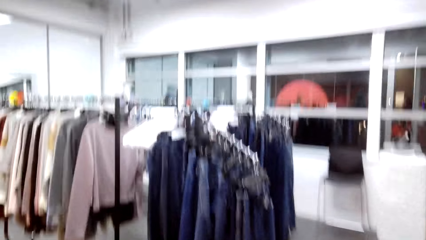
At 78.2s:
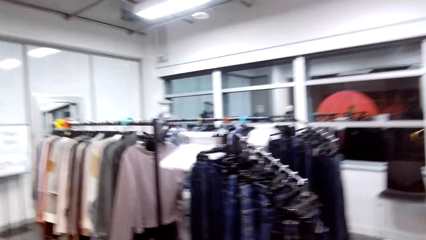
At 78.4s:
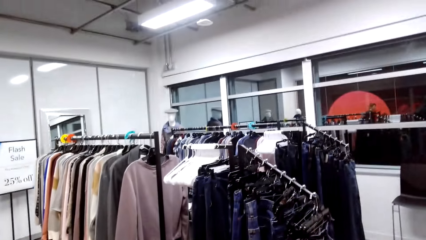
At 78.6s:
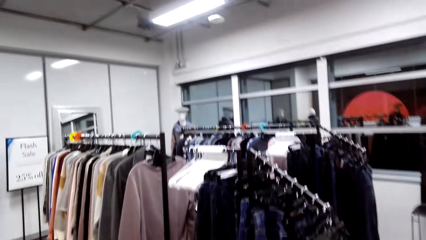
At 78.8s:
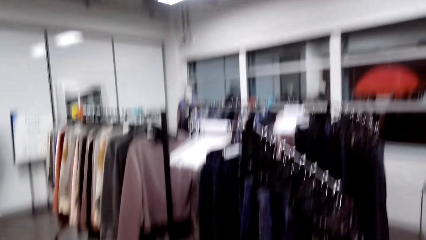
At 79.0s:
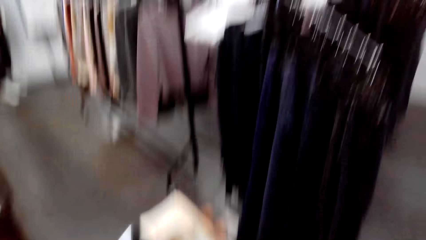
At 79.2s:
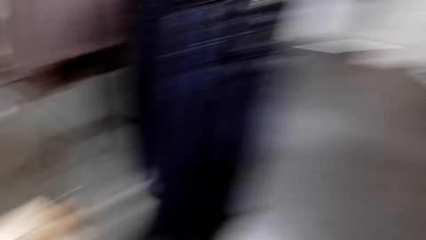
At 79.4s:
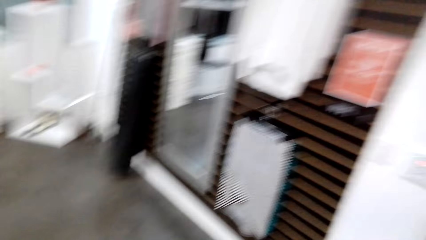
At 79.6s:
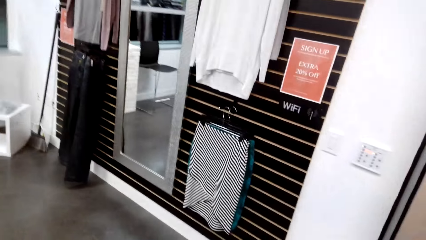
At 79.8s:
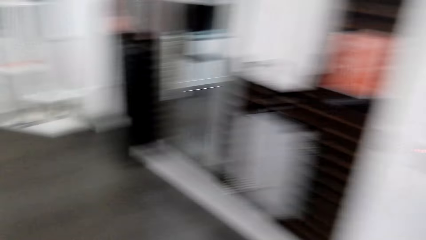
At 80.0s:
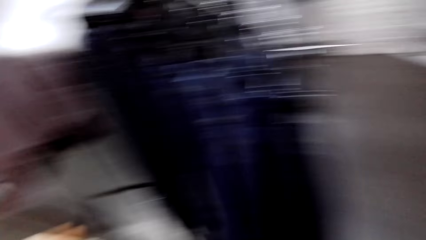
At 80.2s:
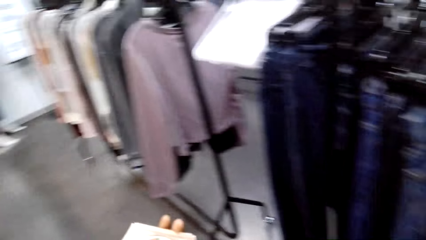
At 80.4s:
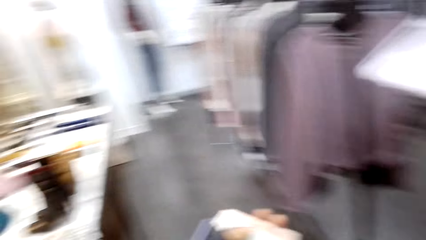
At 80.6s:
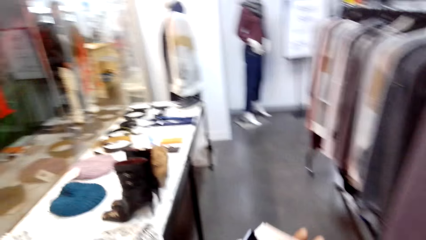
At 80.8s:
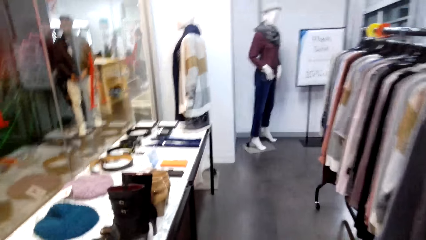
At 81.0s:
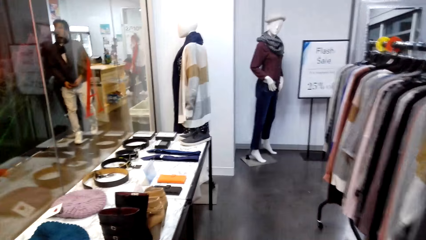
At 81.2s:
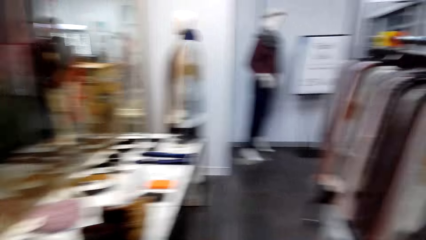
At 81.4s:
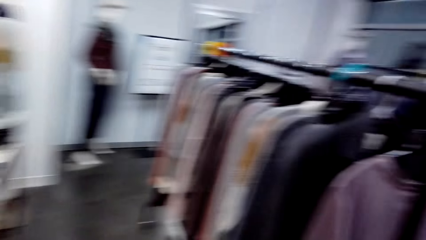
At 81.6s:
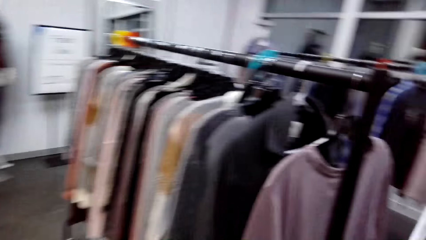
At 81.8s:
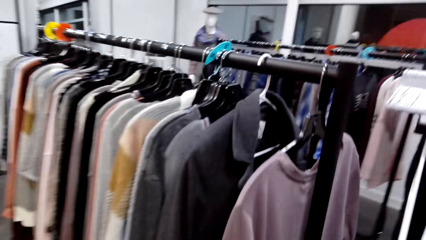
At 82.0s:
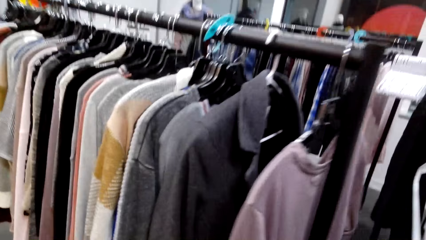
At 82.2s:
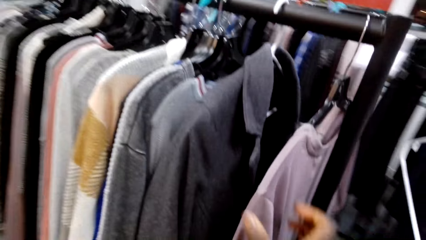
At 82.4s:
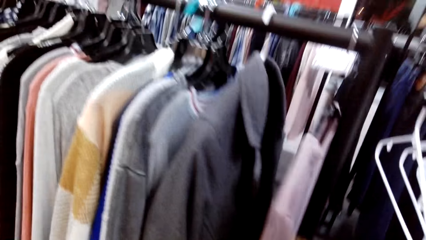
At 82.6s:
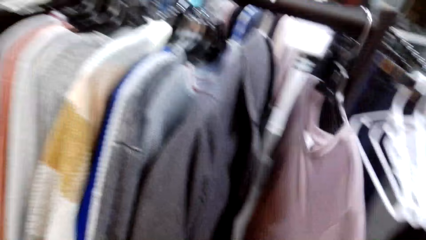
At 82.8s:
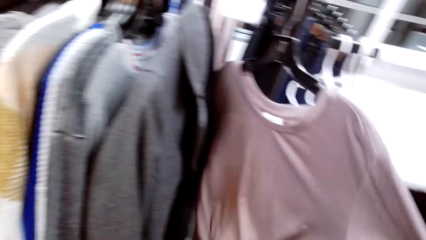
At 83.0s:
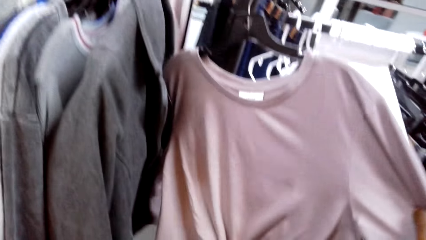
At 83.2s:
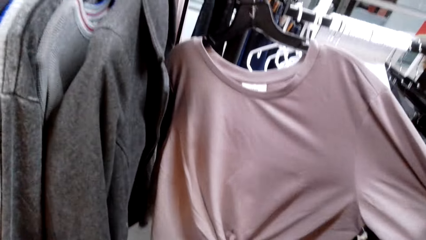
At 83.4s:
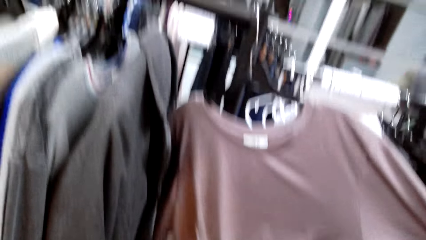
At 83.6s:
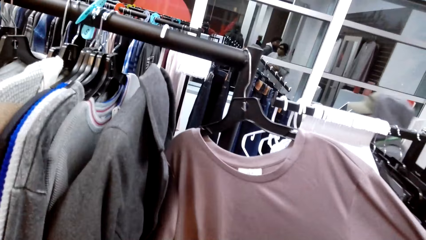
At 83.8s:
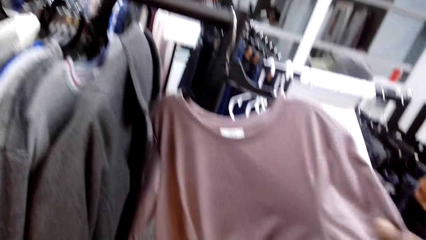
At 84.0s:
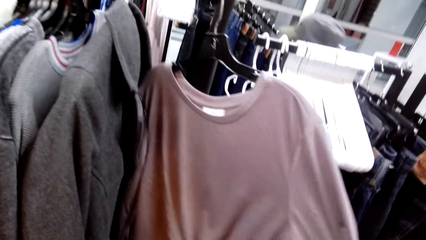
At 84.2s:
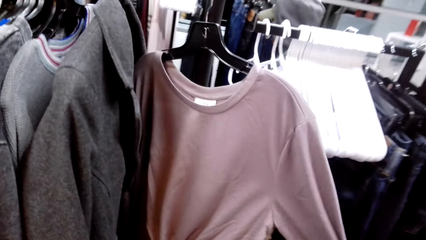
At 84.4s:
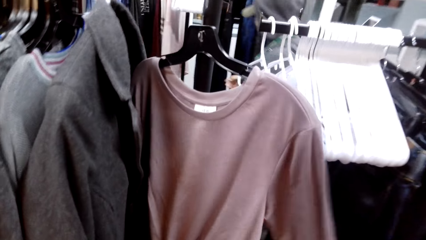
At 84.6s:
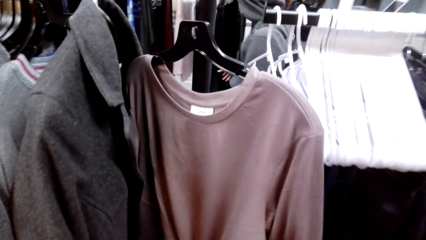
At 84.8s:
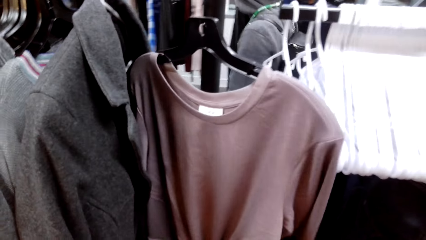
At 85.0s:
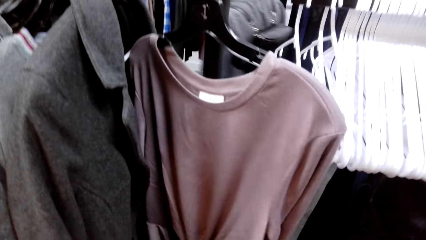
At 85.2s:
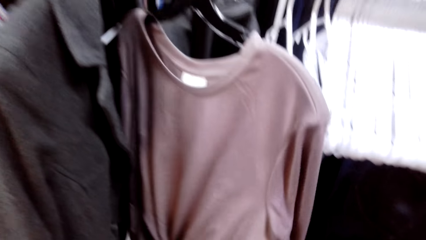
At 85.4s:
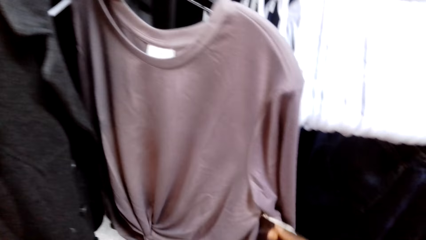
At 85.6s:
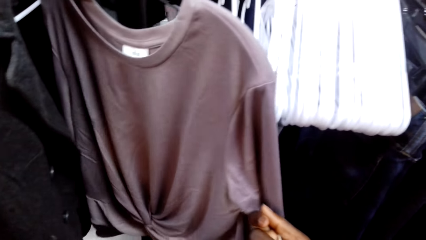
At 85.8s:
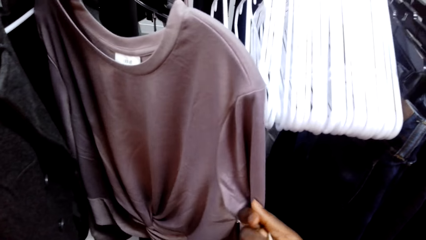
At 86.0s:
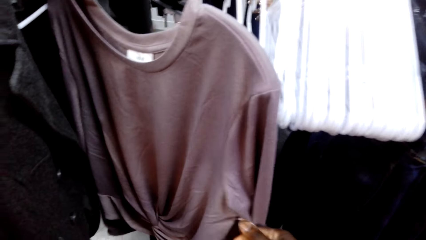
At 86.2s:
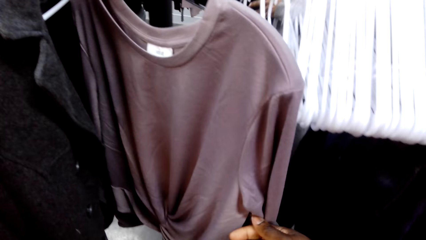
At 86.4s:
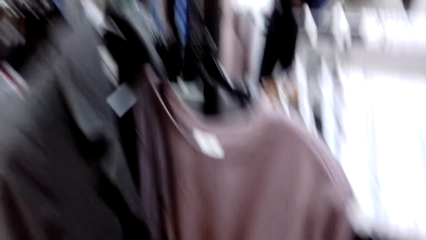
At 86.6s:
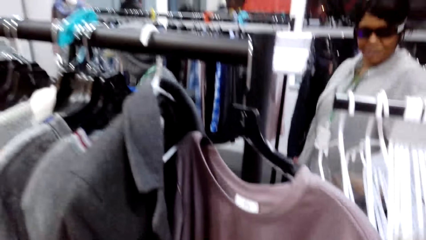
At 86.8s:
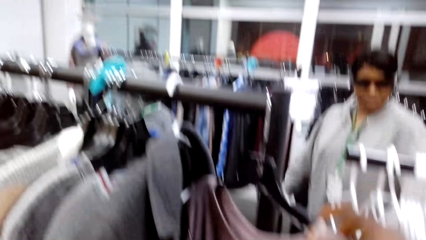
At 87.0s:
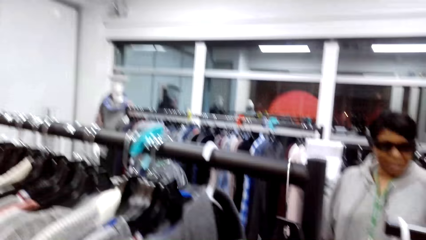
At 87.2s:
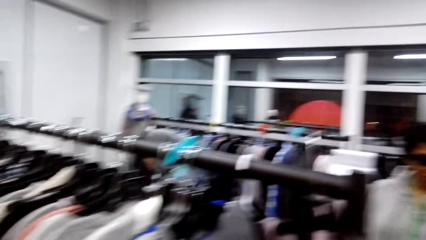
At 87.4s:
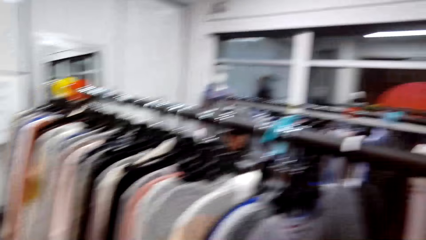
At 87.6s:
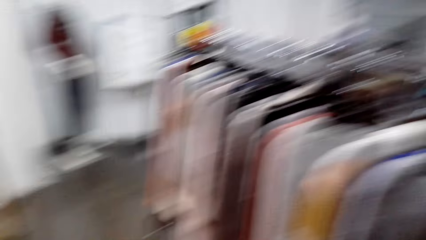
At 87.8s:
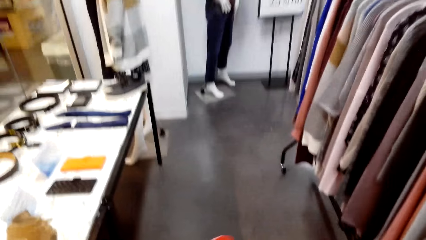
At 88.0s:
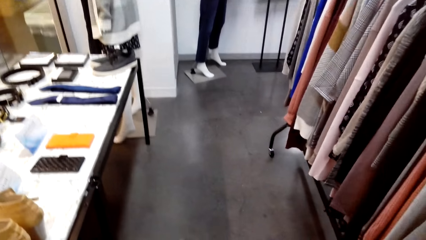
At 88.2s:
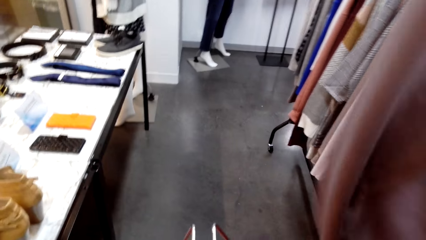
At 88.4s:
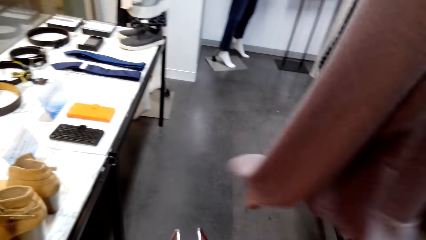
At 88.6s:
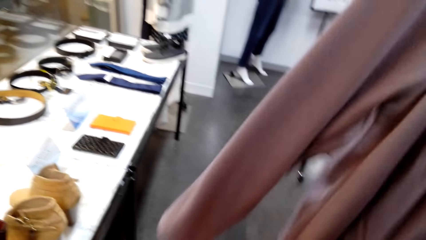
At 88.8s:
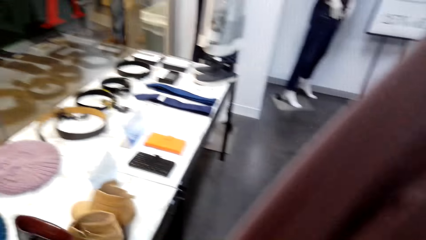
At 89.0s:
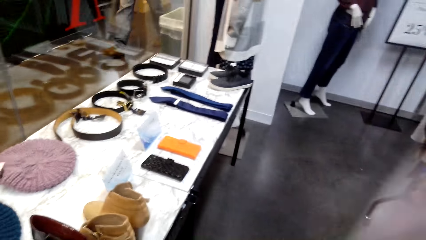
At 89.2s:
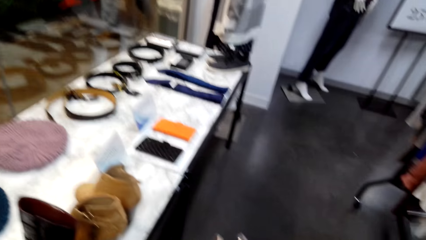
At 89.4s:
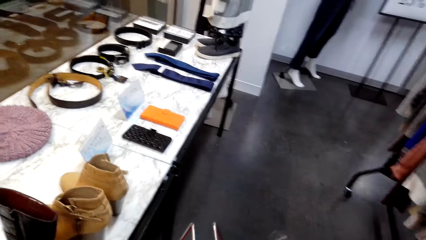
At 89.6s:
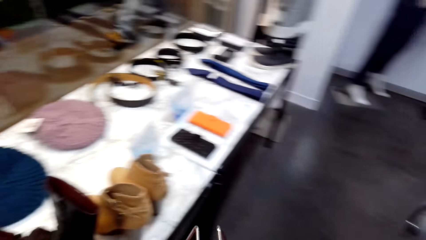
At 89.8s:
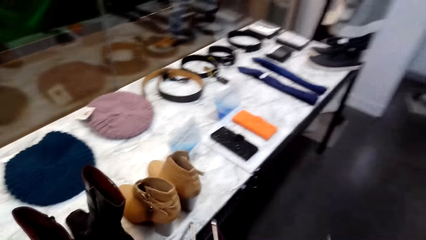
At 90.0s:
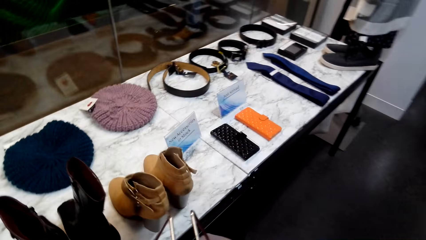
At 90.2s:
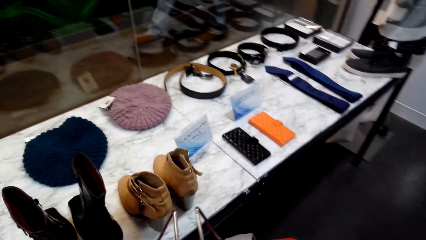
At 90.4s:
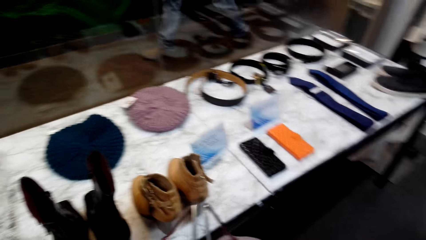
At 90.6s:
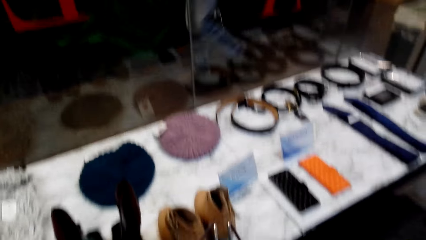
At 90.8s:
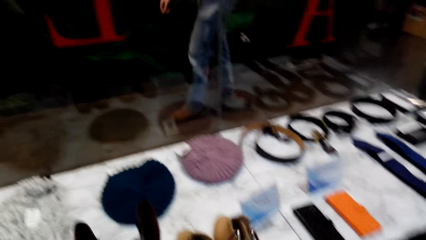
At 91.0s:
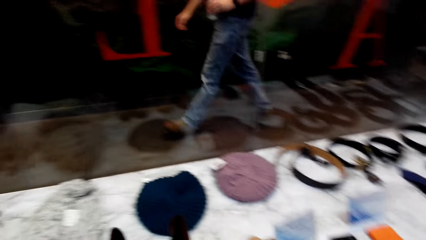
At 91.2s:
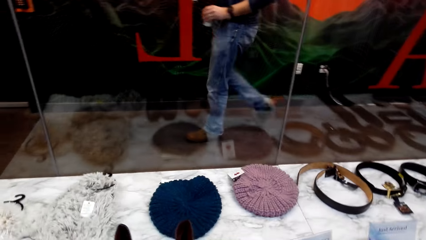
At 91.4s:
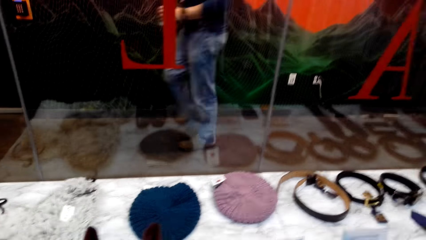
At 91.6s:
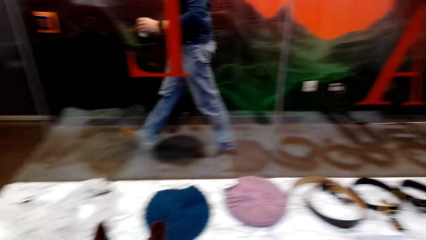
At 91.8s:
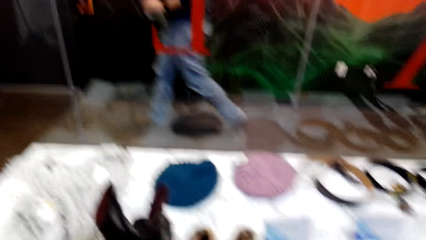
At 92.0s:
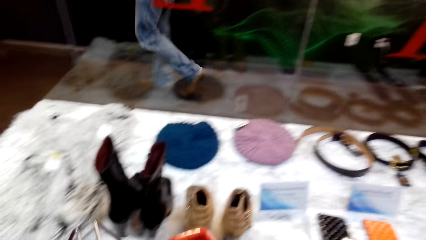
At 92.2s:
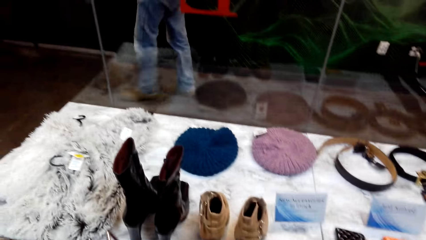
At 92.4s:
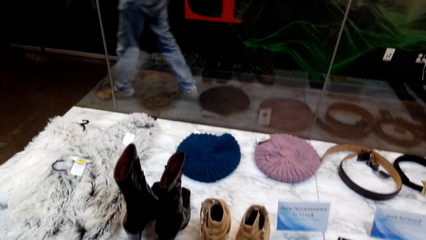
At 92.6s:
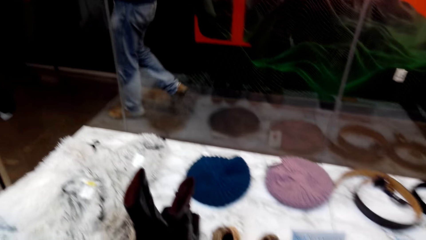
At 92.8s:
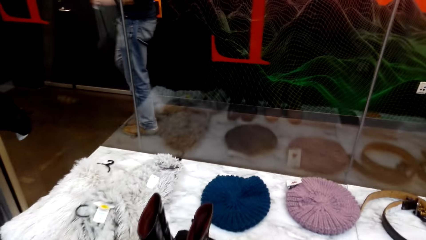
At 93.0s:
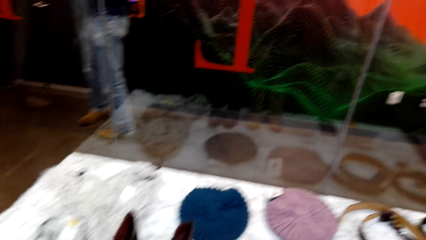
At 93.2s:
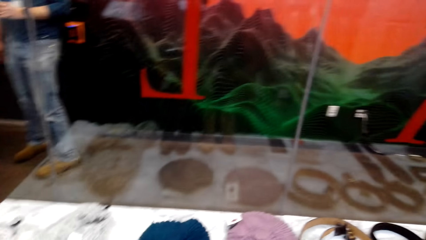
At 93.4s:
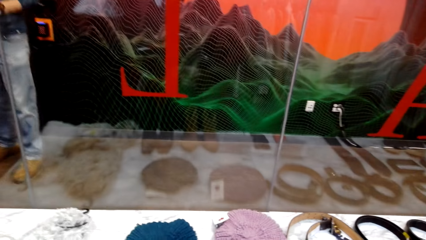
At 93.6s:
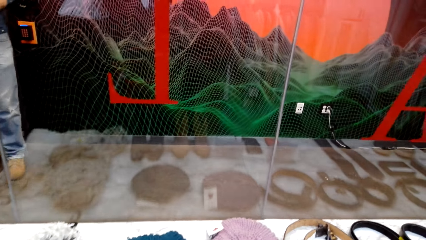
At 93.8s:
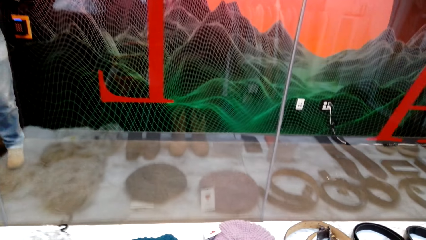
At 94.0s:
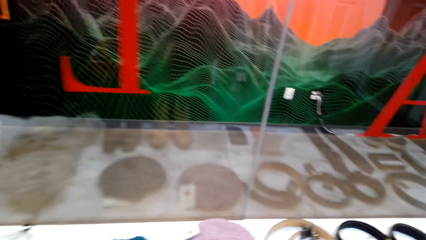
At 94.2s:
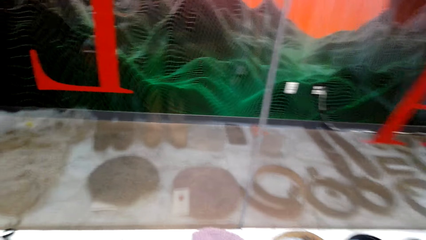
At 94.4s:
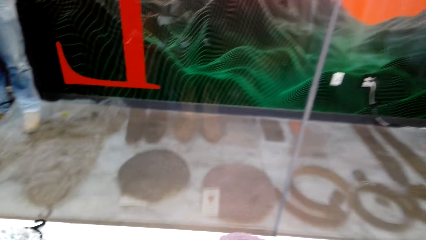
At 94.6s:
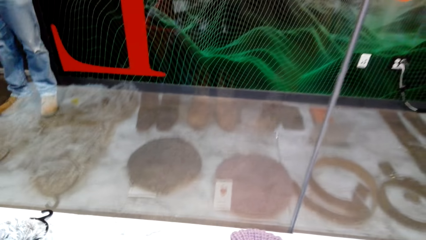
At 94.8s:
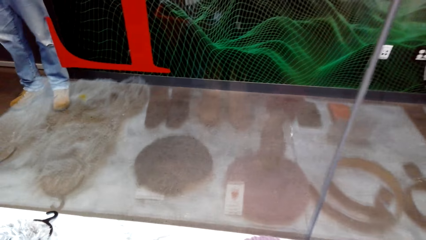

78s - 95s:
The camera wearer touches a sweater. They hold the sweat top. They look at the sweater and look around. They take the sweater from the hanger. They walk around and look around.
